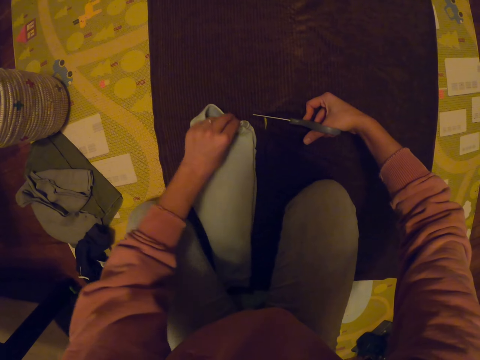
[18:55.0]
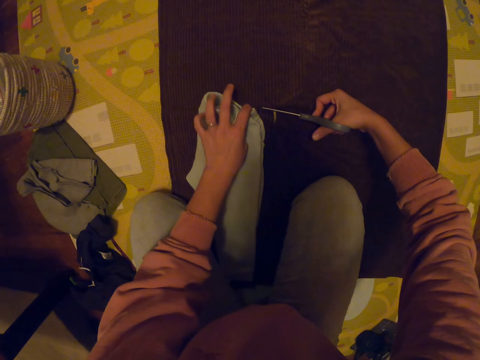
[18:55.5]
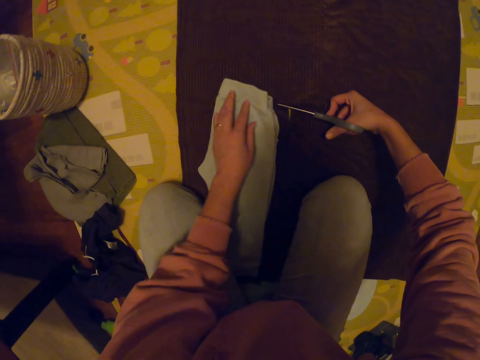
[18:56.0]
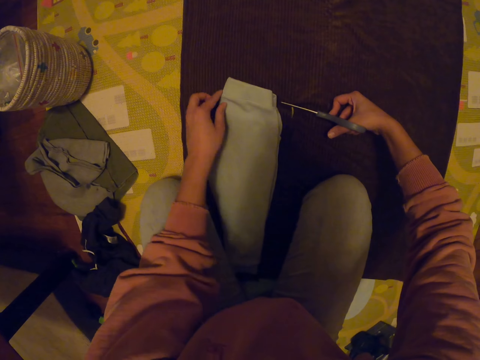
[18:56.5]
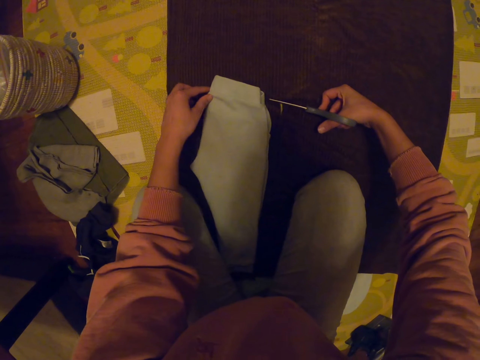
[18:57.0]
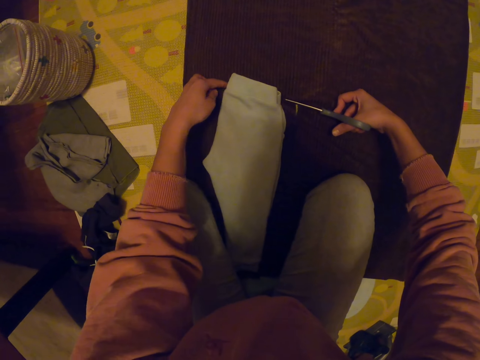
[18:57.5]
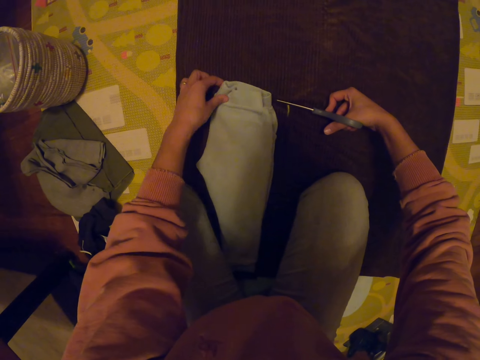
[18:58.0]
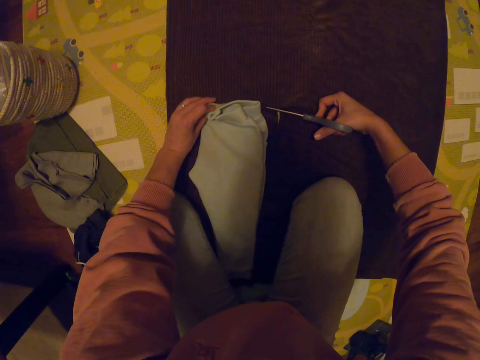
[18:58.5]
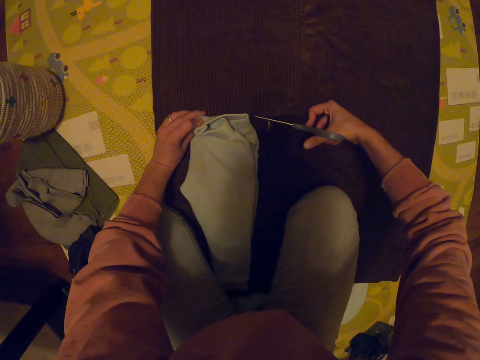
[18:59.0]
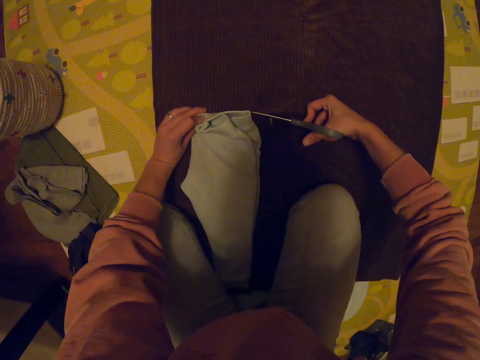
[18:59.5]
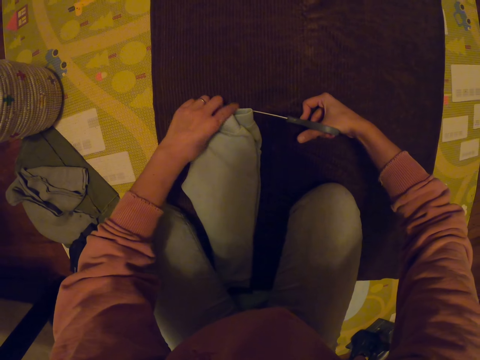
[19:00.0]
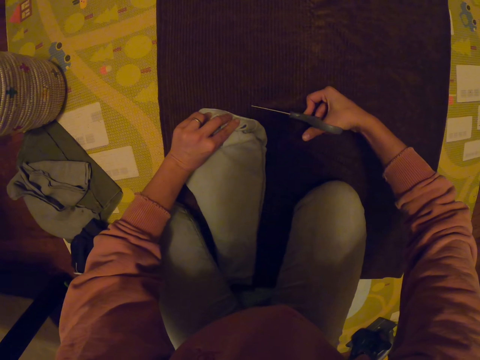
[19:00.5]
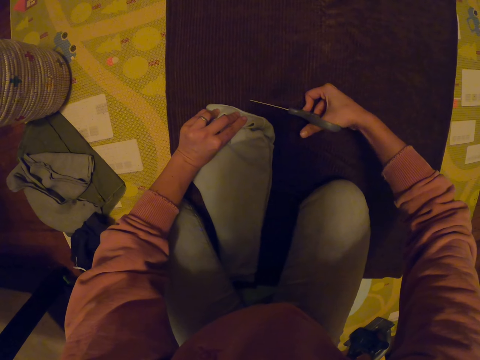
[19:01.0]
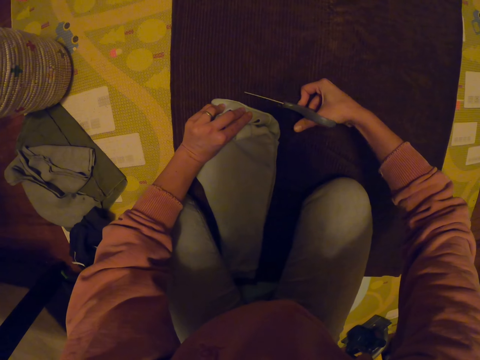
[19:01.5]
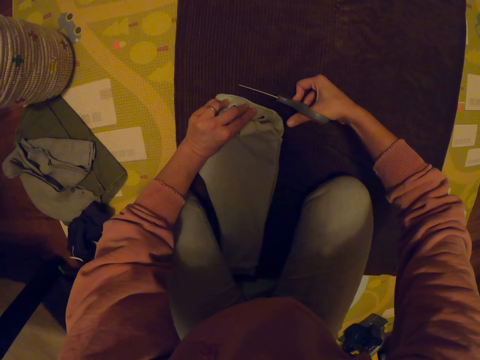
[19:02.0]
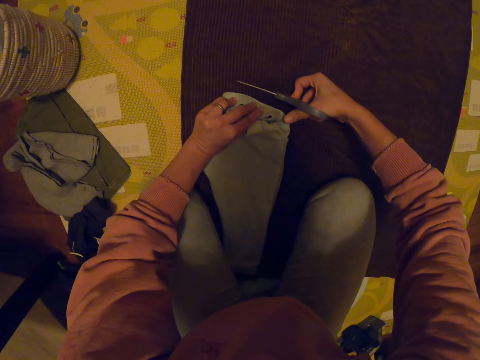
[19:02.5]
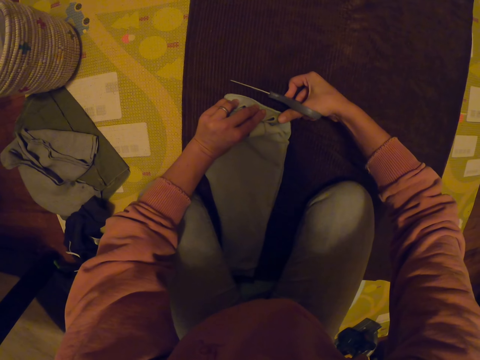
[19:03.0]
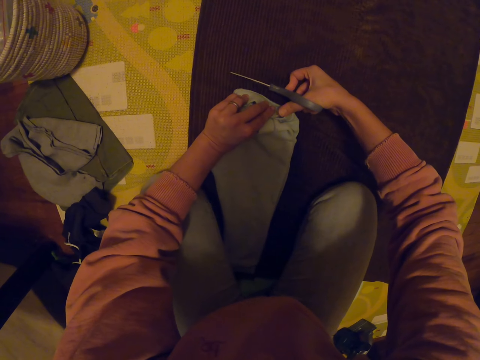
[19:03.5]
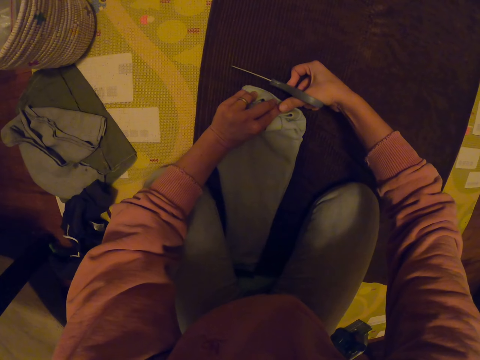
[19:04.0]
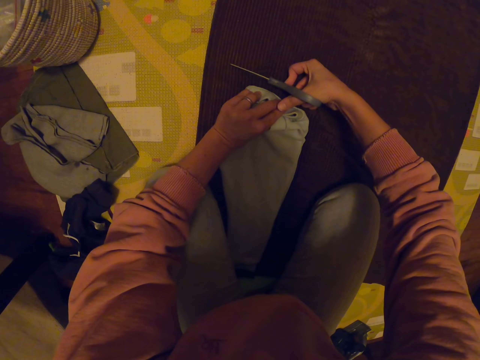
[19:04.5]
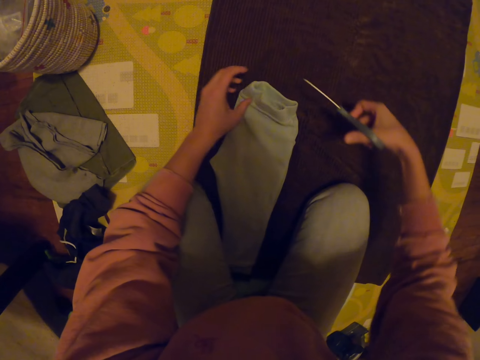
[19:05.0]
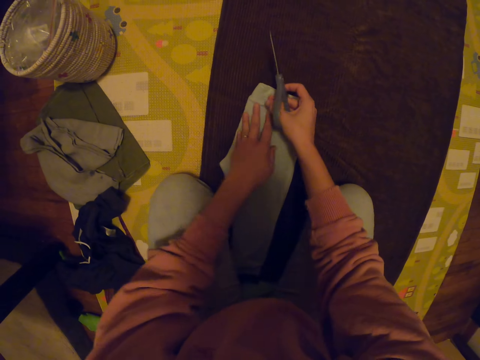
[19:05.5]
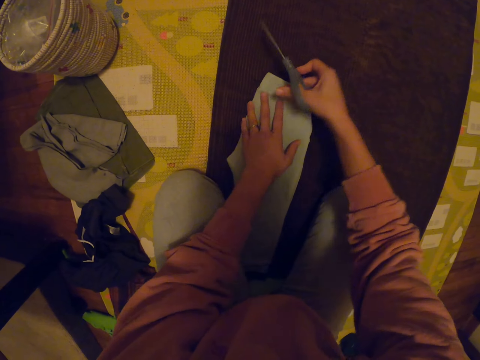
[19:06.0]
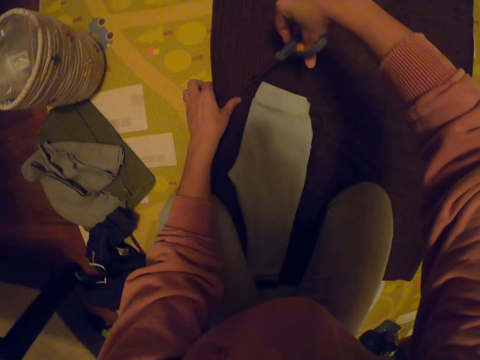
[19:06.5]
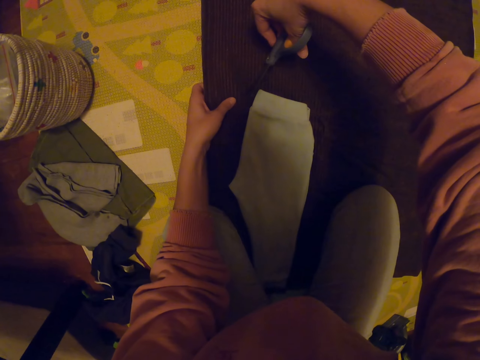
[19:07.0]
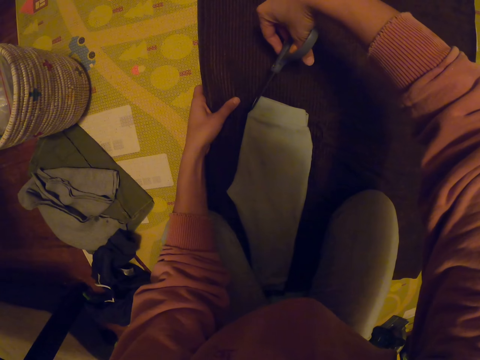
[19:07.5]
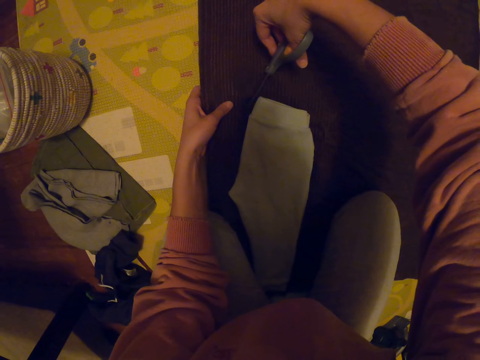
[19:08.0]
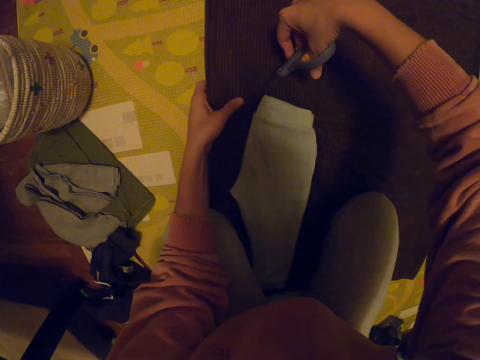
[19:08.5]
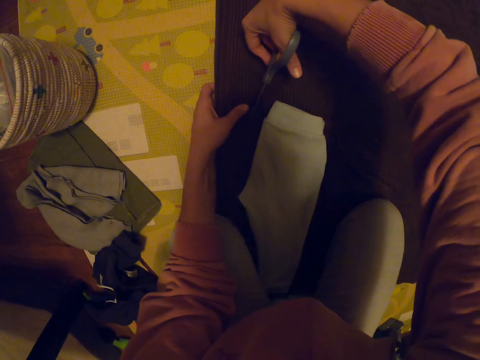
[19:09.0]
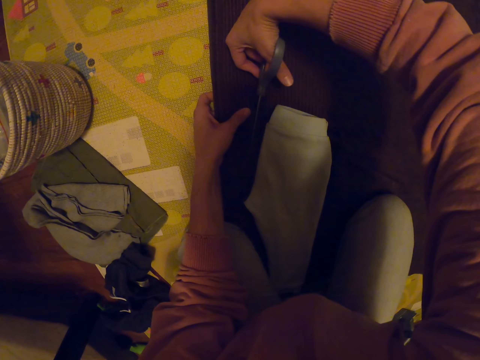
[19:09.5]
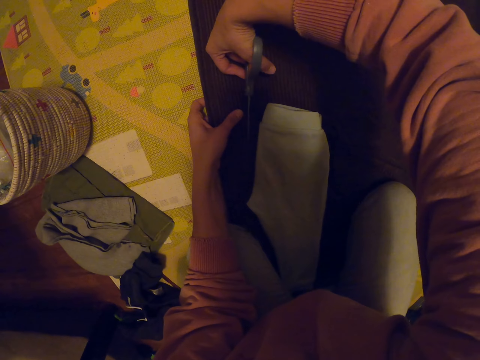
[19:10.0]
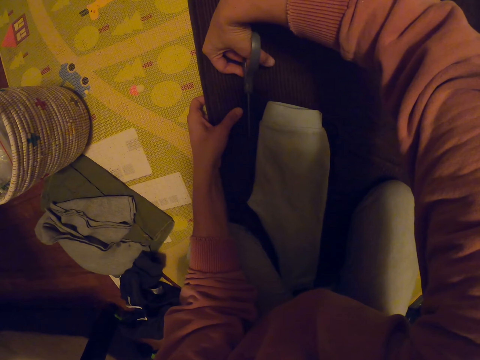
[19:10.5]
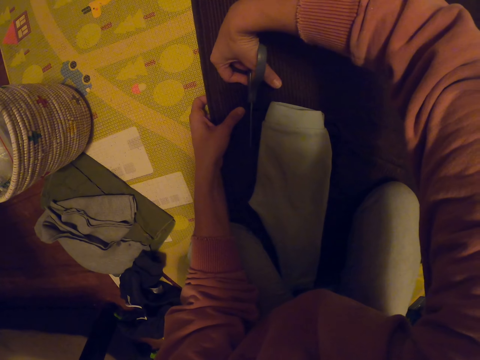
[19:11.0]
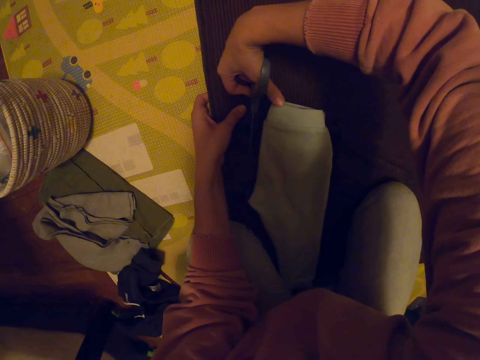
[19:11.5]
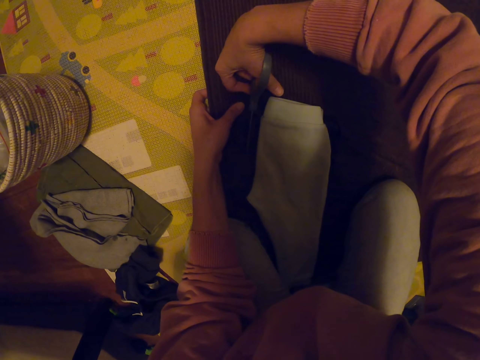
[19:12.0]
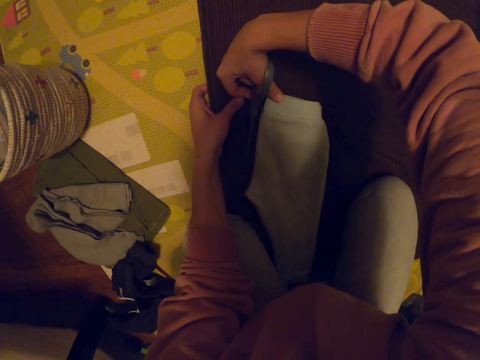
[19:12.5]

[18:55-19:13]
The camera wearer adjusts the trouser. She pulls the trouser. She cuts a cloth with the scissors. She straightens the trouser. She cuts the cloth material. She holds the cloth with her left hand.

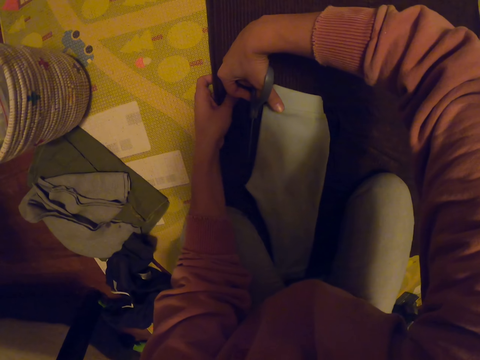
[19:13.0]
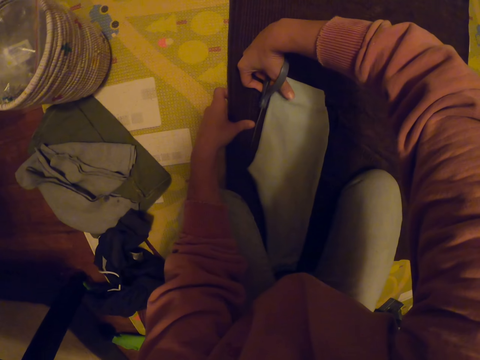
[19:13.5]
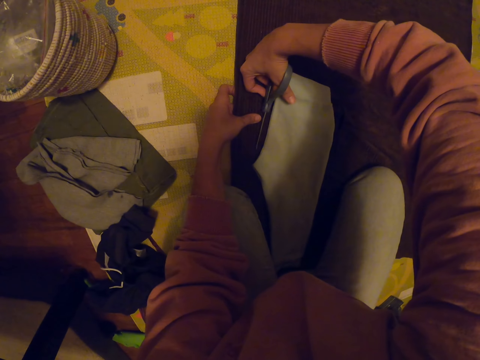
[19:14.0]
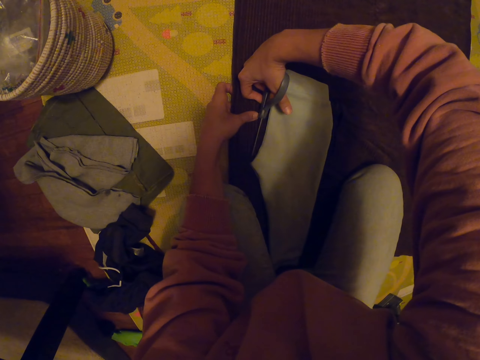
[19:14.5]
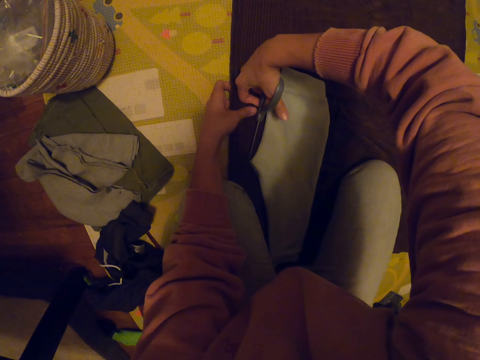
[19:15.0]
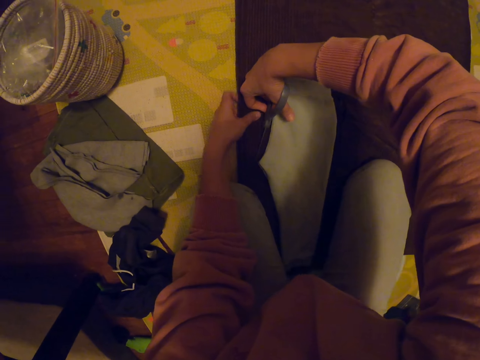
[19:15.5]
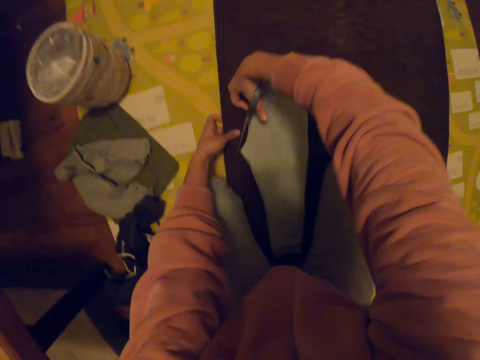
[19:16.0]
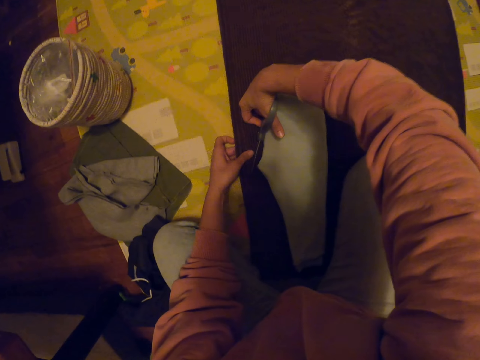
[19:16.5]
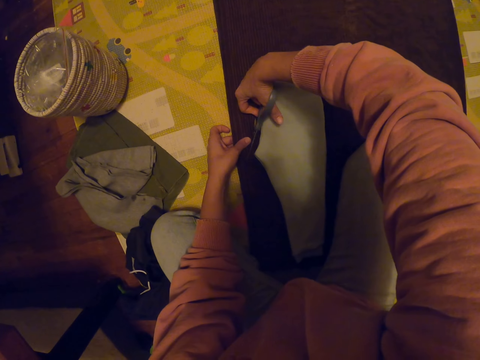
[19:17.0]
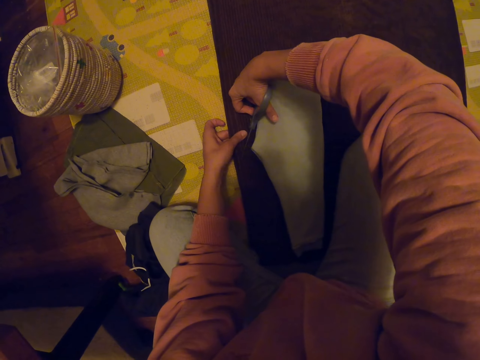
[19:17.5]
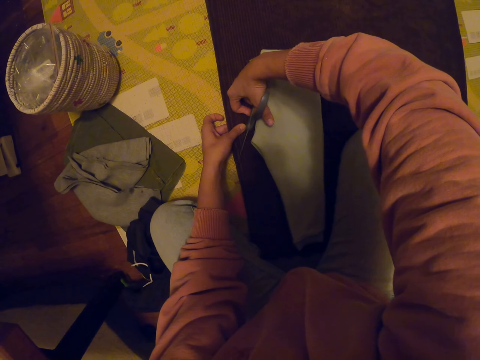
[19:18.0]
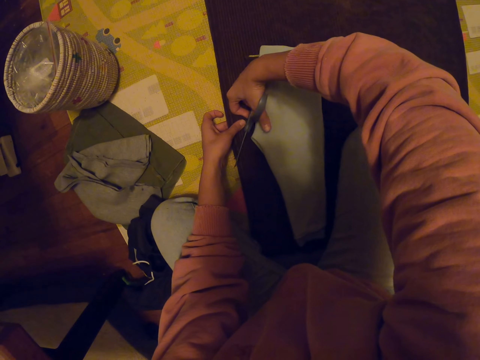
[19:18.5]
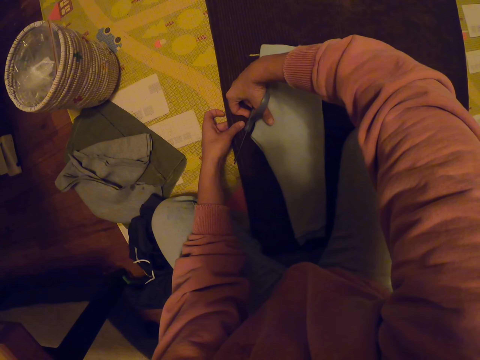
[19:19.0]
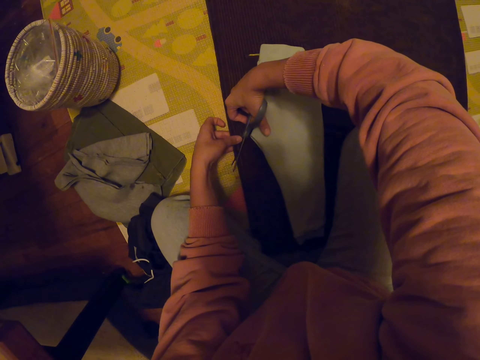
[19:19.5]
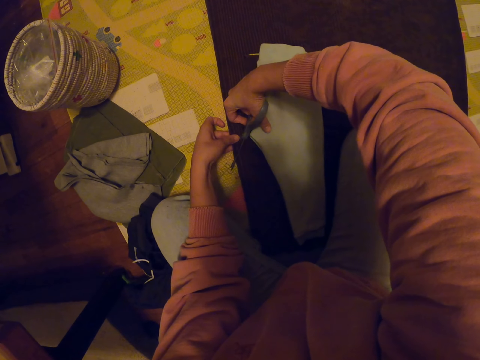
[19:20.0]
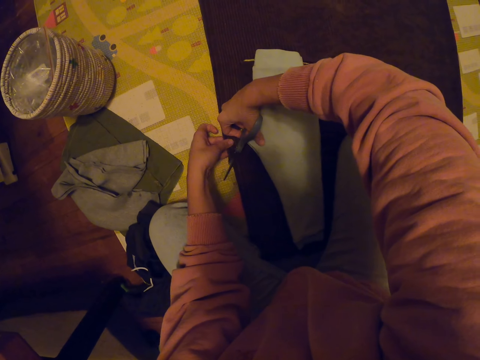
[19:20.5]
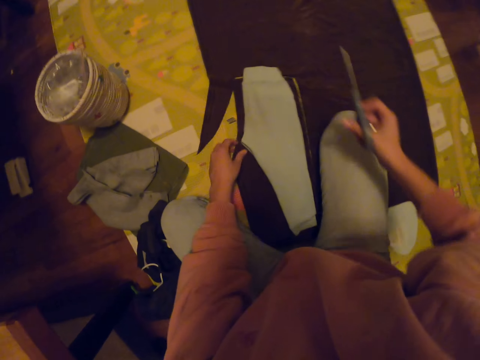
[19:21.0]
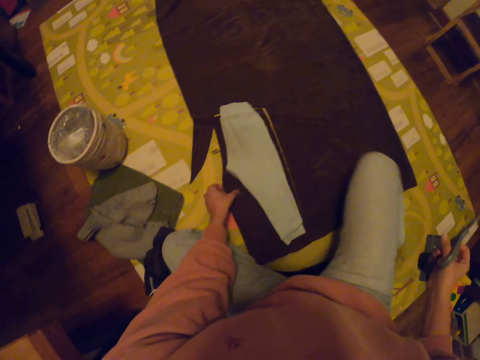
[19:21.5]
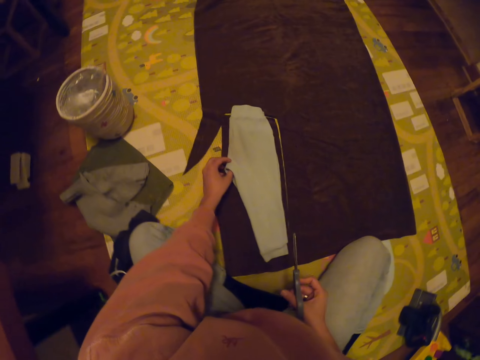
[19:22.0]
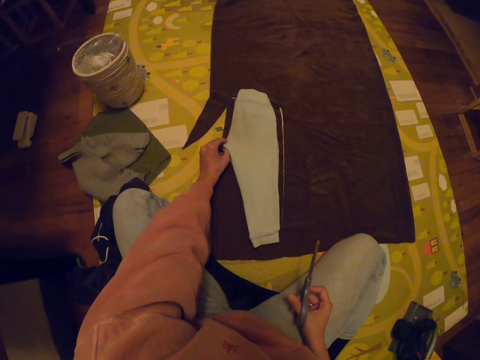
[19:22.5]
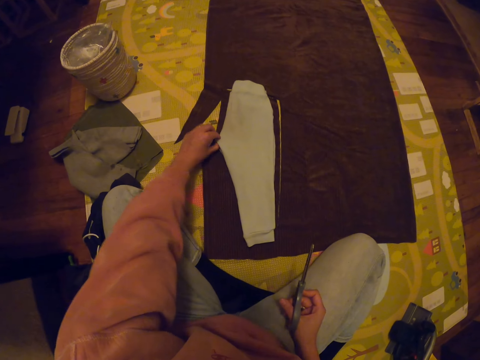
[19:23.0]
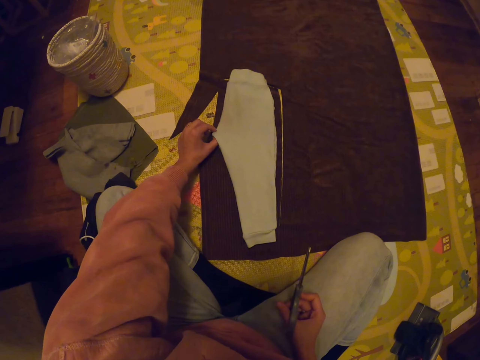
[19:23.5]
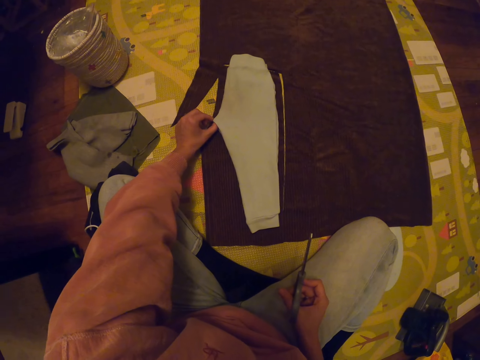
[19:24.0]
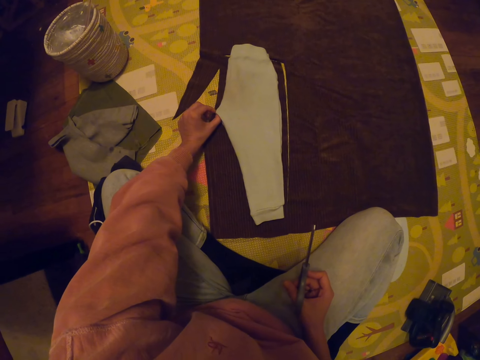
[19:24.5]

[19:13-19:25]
The camera wearer adjusts the trouser.
